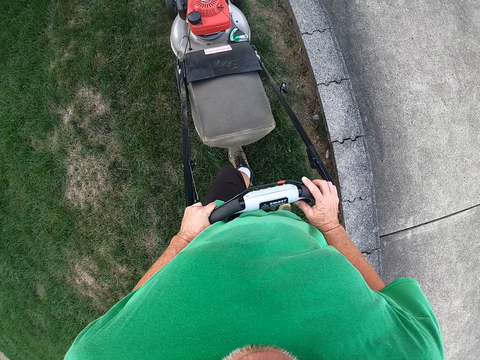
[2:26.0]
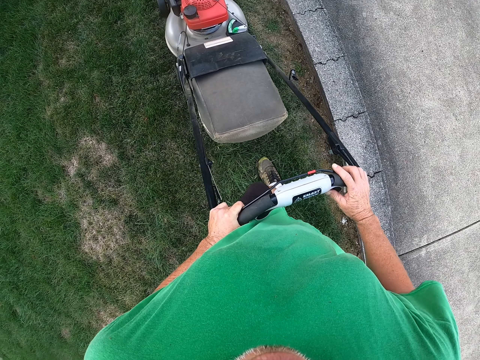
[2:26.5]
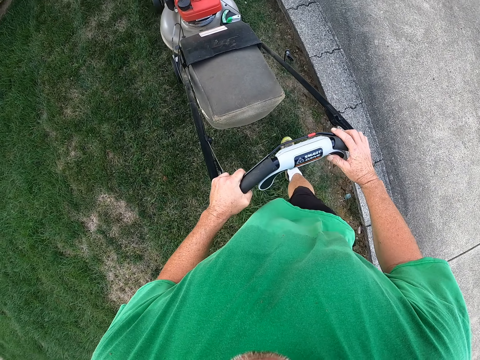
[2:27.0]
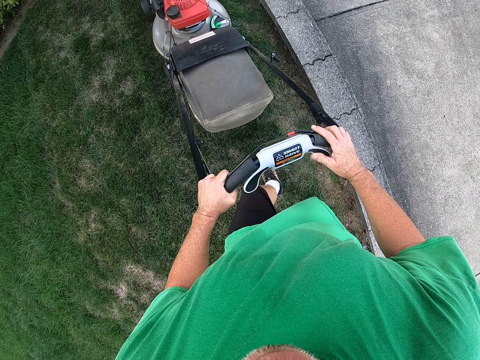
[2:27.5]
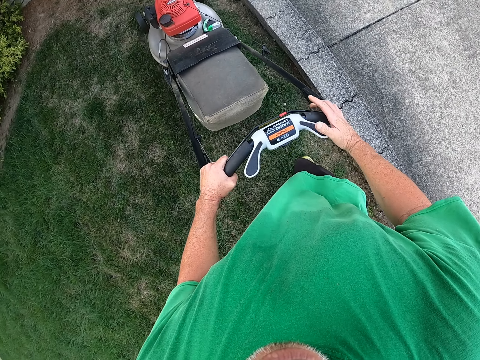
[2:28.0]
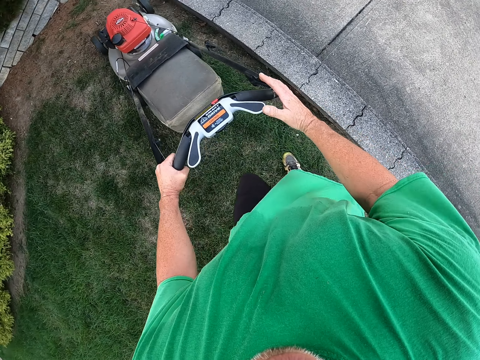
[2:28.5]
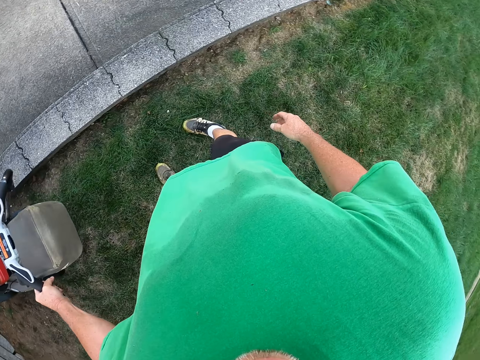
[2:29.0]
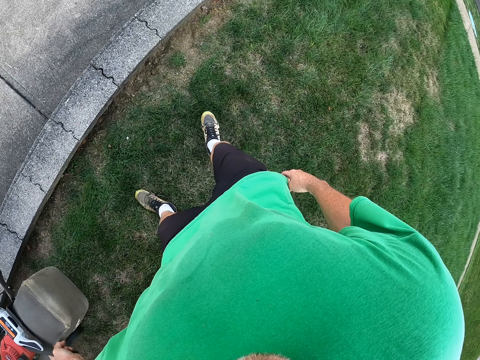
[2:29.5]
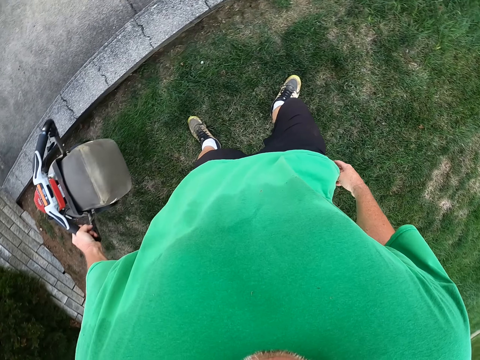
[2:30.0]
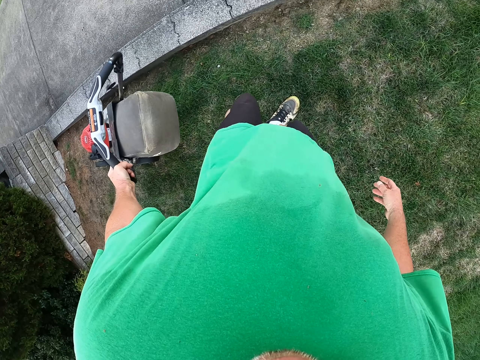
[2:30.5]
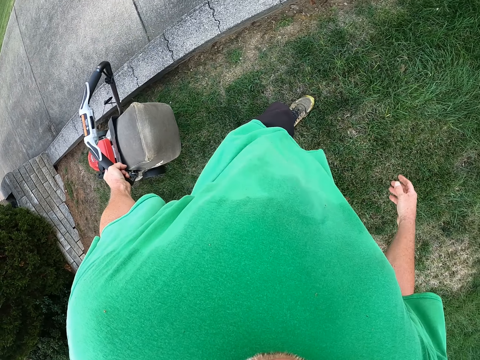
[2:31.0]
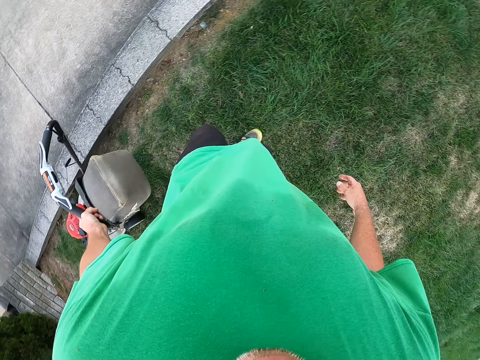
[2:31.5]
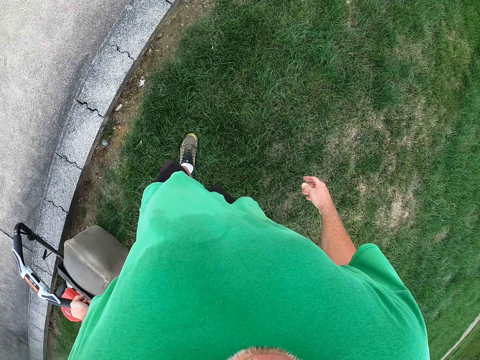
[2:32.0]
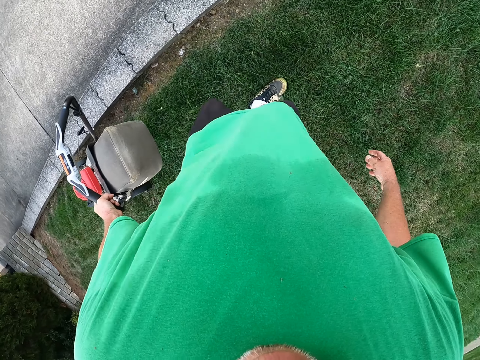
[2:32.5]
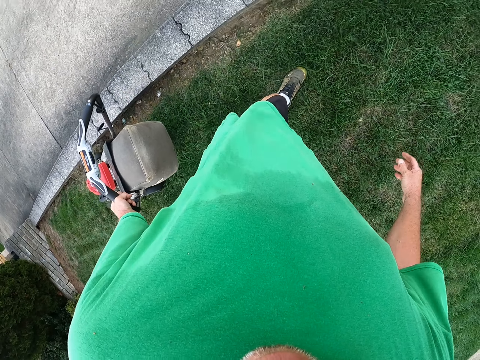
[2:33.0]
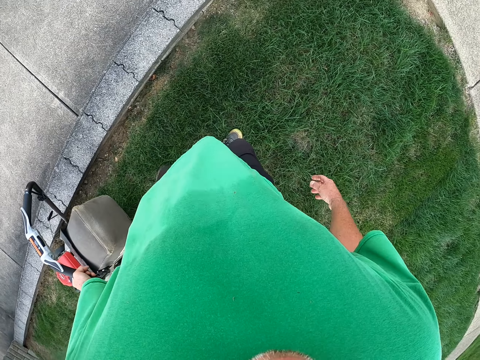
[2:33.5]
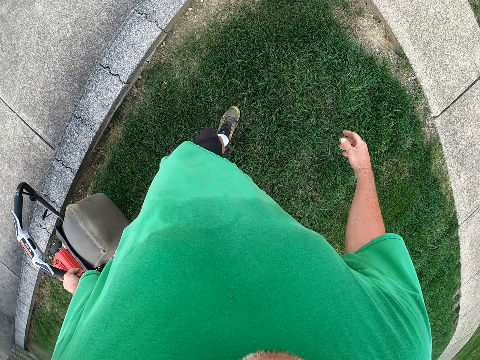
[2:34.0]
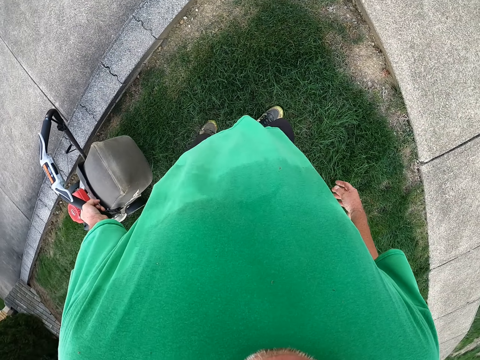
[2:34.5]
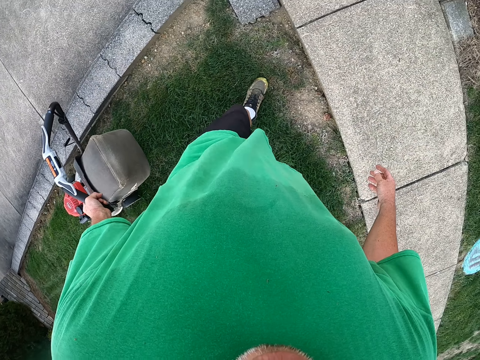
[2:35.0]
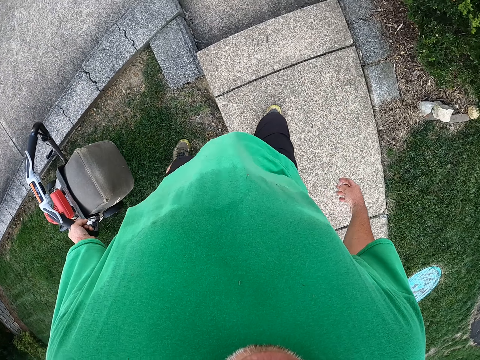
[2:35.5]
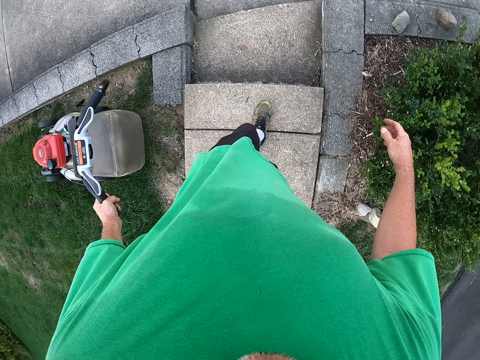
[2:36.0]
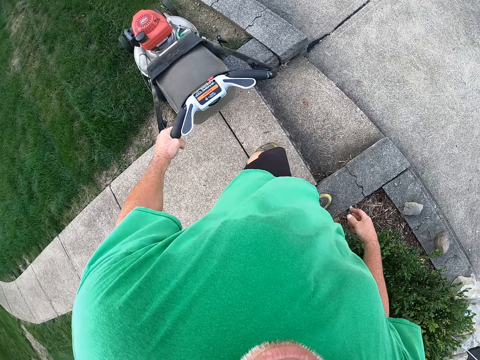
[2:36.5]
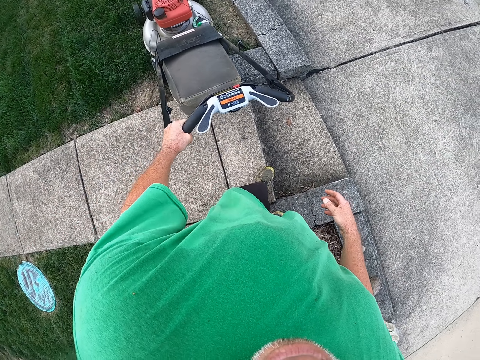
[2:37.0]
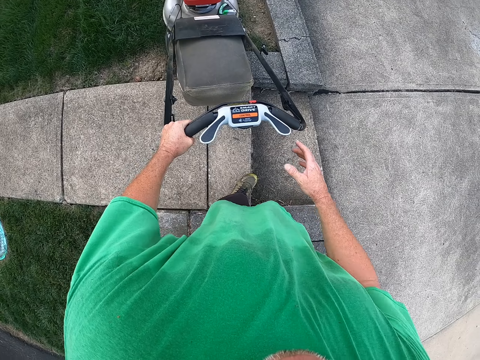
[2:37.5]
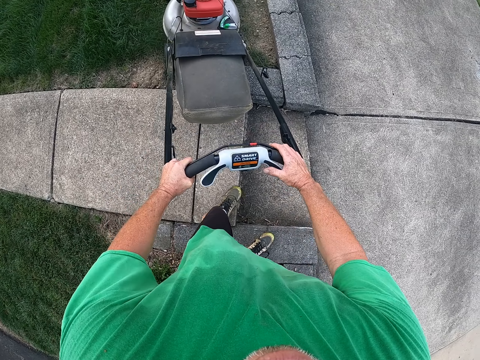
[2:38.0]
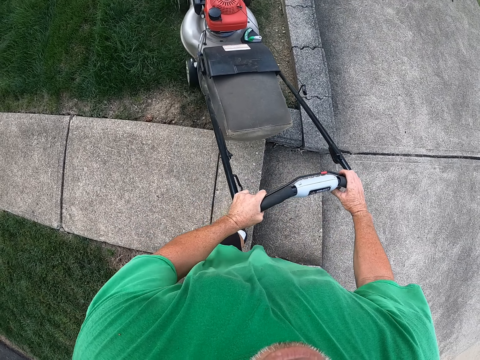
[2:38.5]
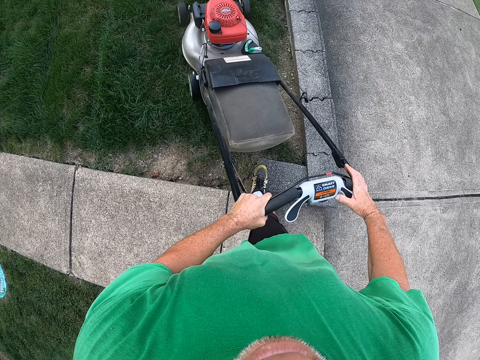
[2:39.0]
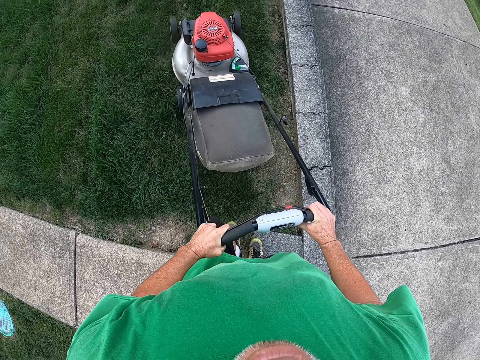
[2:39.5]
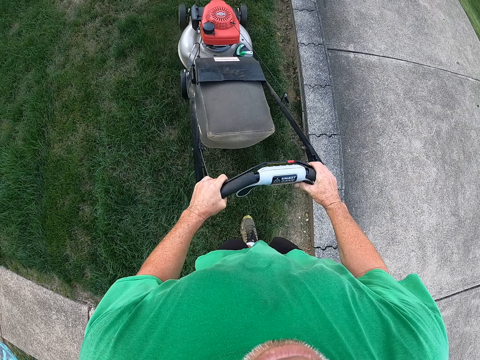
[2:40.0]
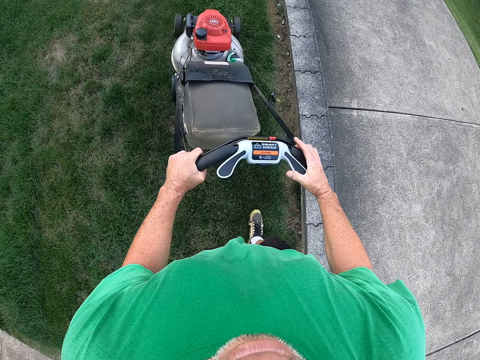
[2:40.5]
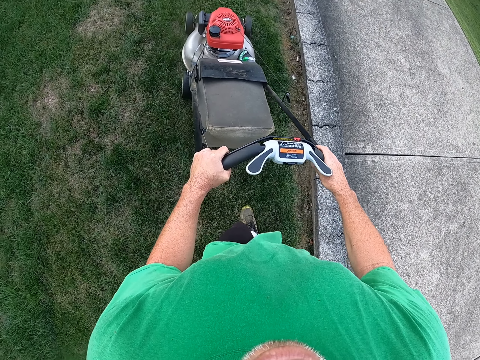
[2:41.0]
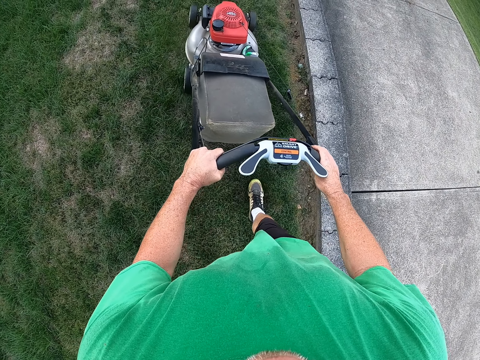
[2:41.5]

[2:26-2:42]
The camera wearer pushes the mower. They pull the lawn mower. They push the lawn mower.

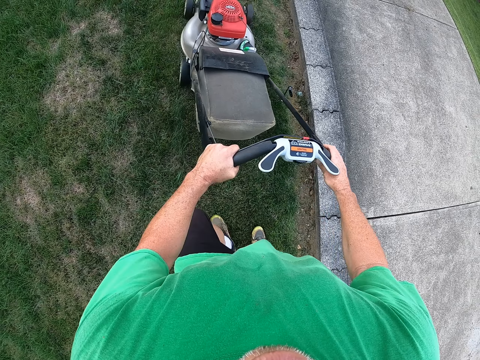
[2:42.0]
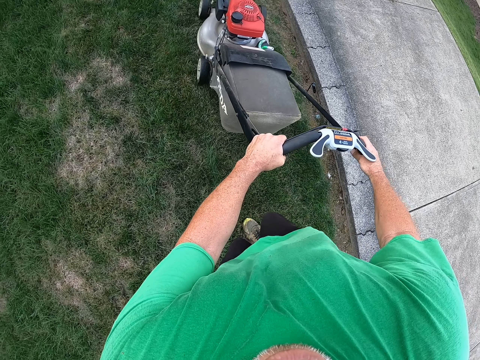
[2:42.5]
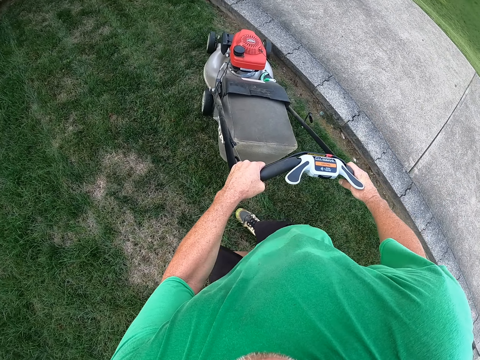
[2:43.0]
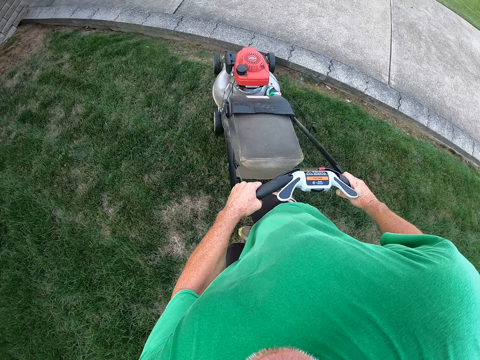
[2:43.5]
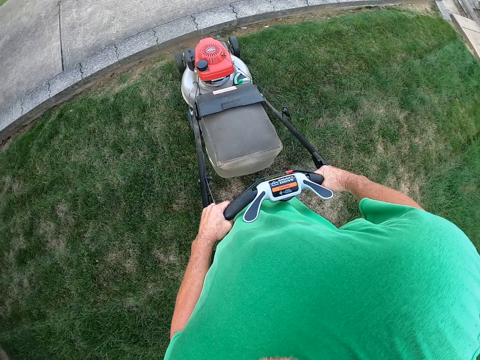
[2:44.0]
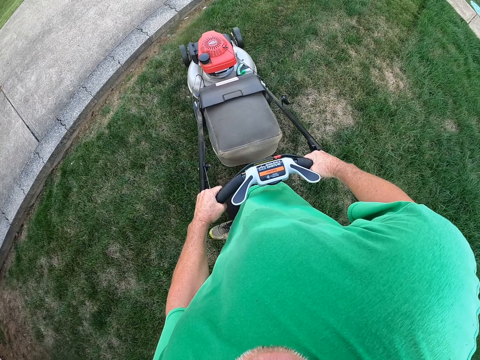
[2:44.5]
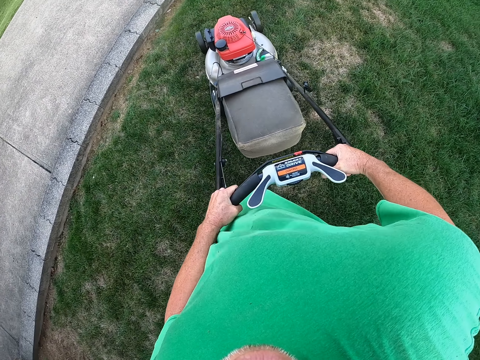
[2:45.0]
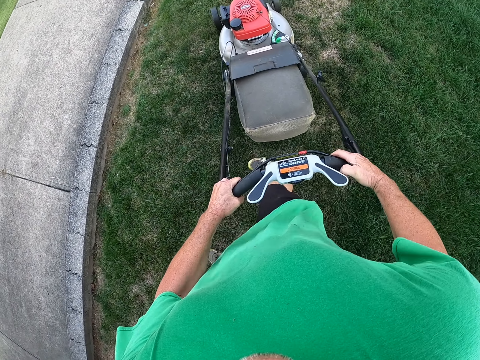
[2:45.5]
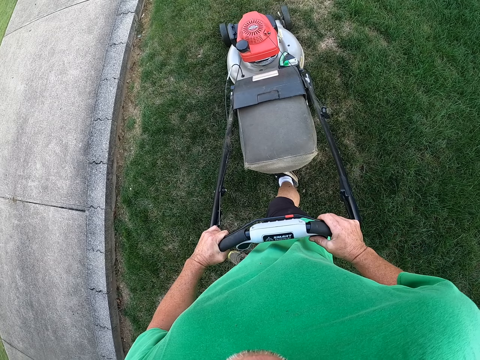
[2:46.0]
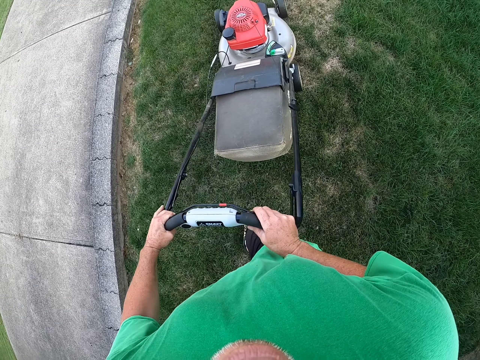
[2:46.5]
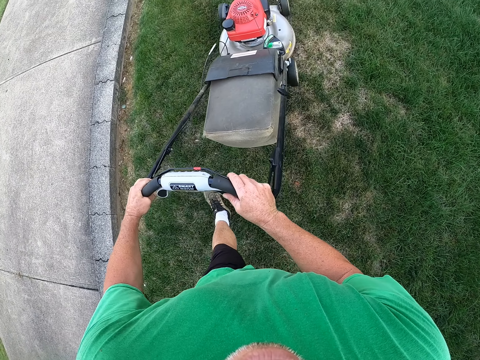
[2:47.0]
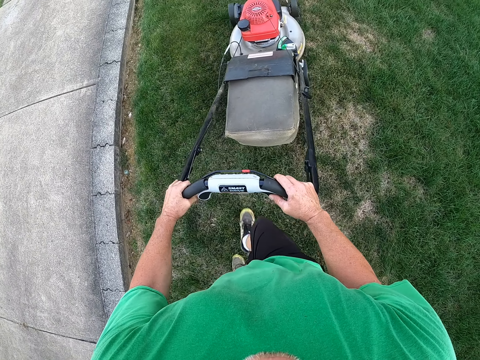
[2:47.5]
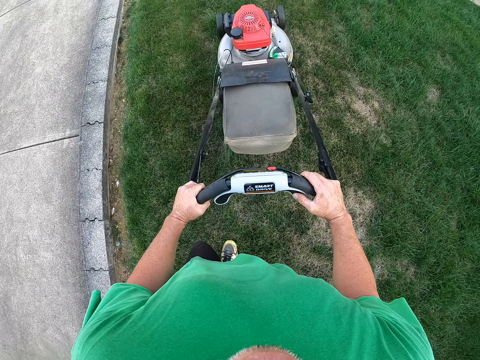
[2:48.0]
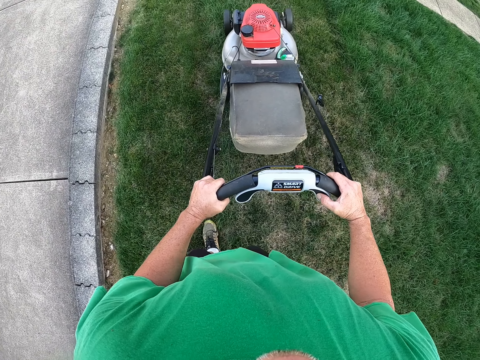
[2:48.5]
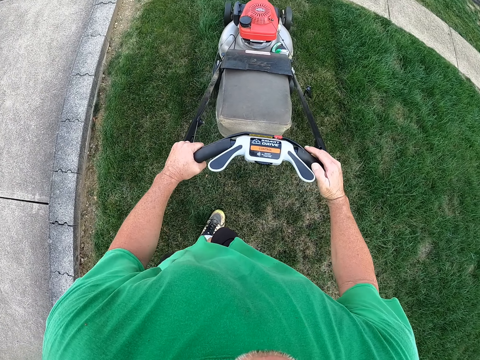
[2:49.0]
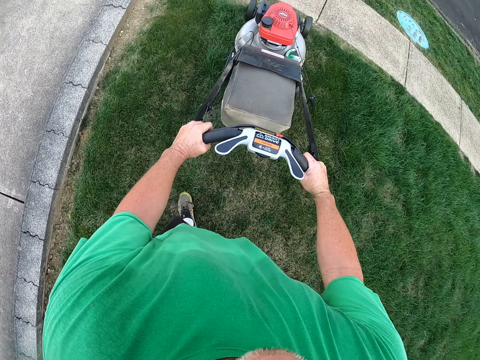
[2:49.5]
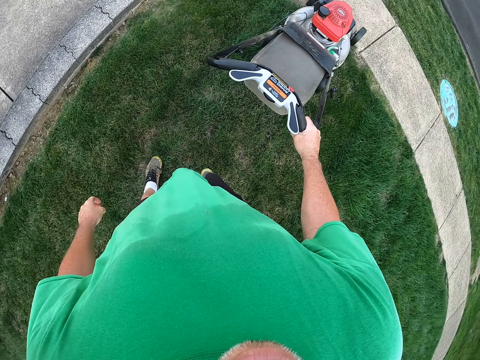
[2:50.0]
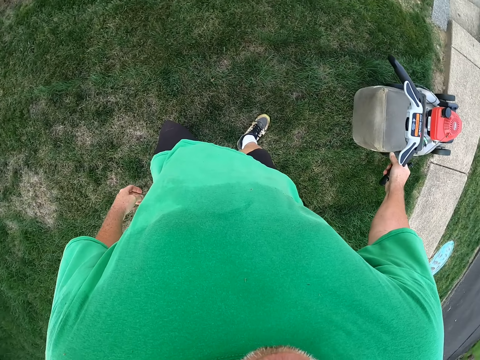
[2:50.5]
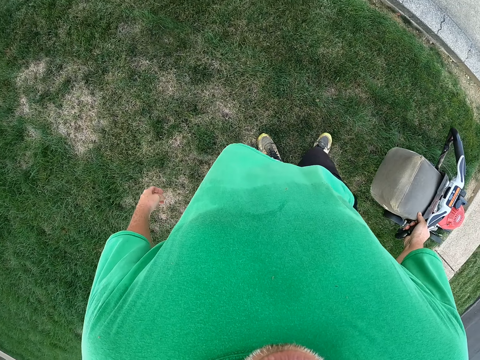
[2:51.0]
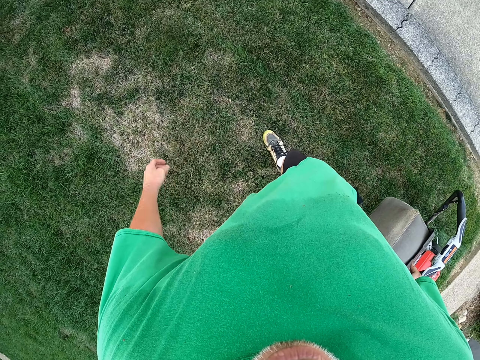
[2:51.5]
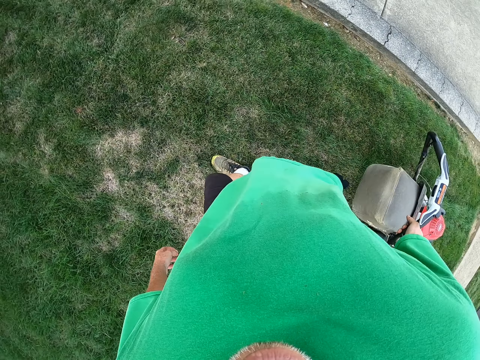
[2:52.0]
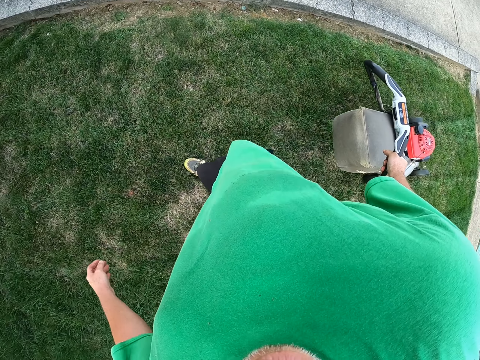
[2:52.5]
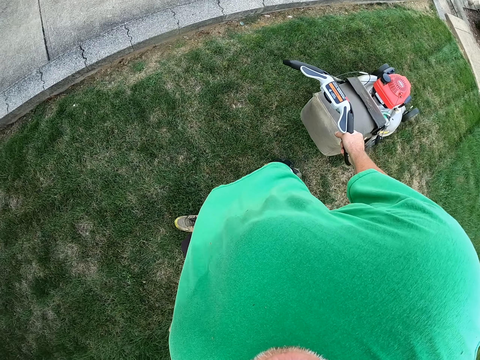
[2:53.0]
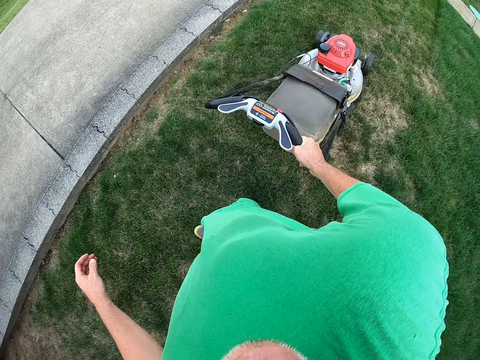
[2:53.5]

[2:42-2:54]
The camera wearer pulls the mower. They push the mower. They pull the lawn mower.
